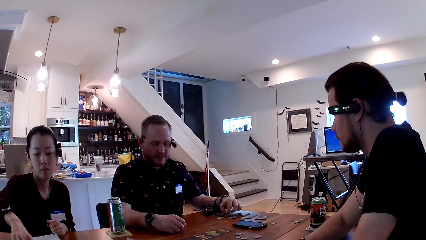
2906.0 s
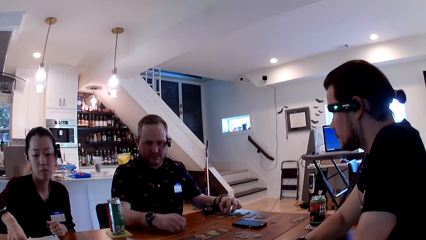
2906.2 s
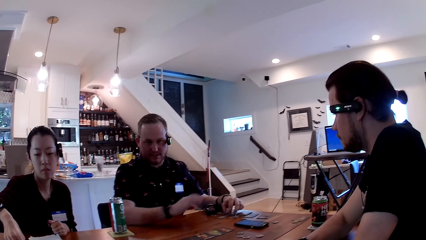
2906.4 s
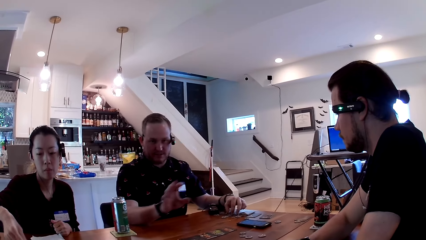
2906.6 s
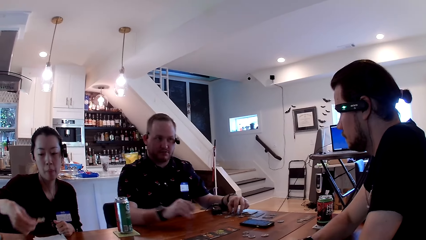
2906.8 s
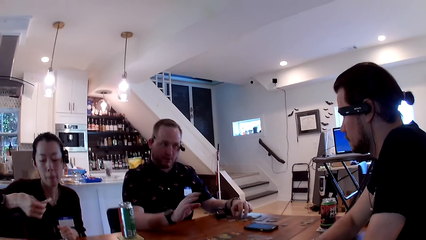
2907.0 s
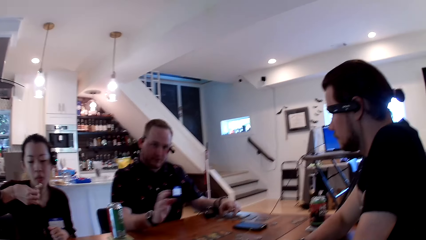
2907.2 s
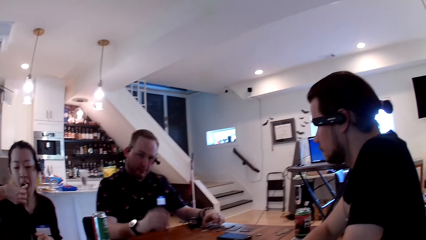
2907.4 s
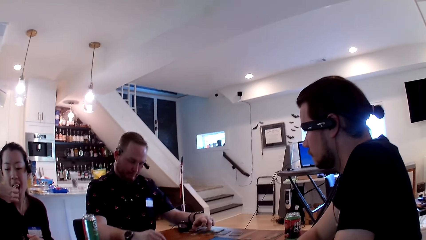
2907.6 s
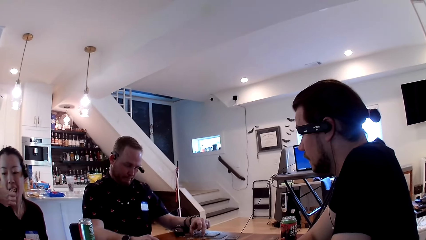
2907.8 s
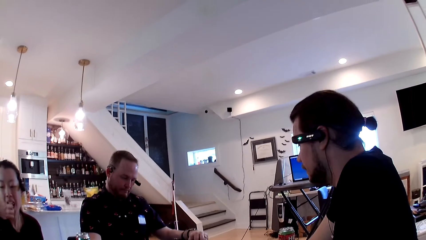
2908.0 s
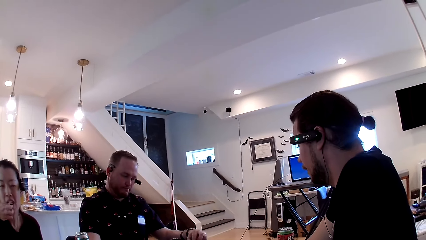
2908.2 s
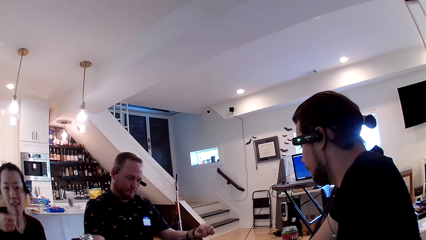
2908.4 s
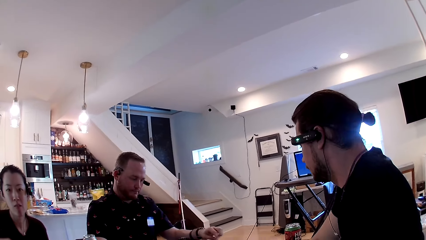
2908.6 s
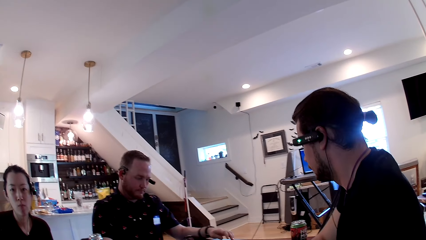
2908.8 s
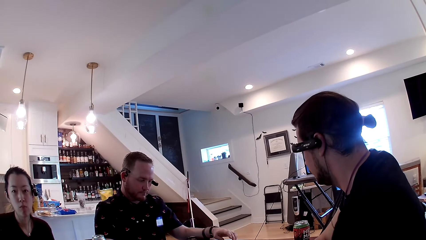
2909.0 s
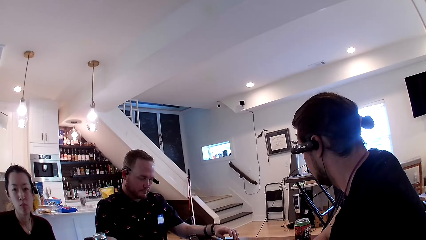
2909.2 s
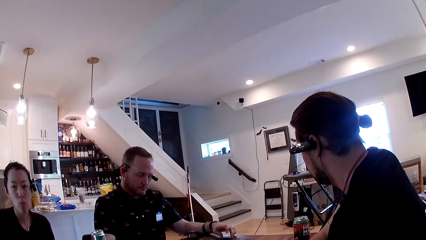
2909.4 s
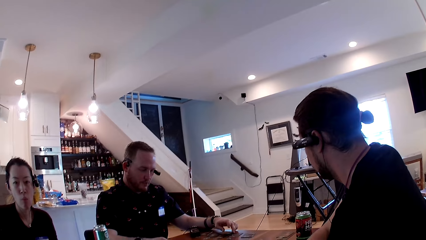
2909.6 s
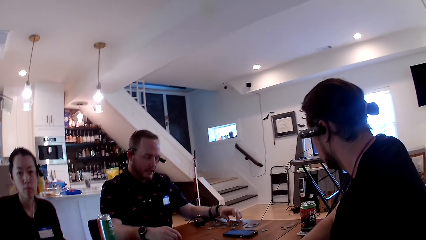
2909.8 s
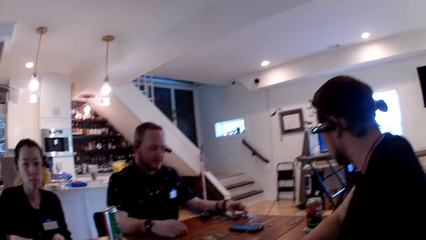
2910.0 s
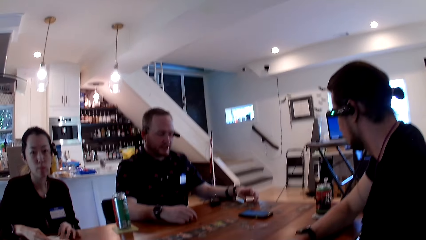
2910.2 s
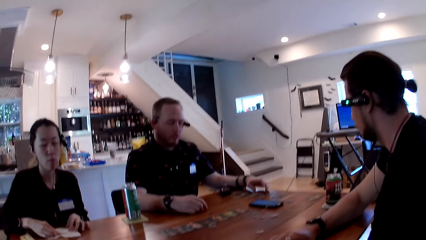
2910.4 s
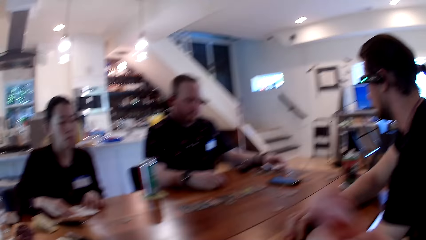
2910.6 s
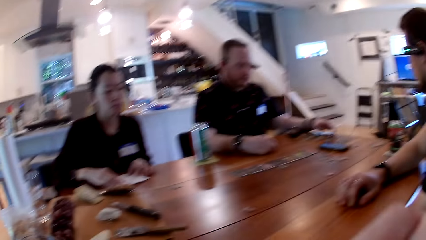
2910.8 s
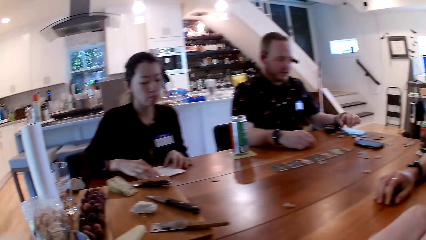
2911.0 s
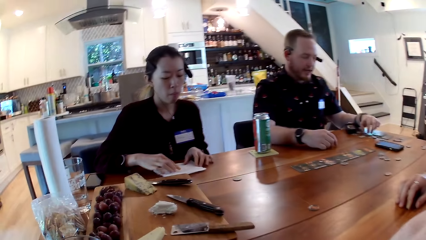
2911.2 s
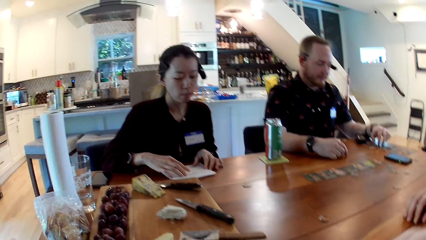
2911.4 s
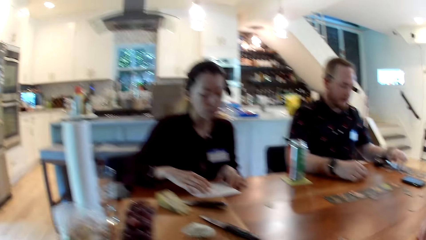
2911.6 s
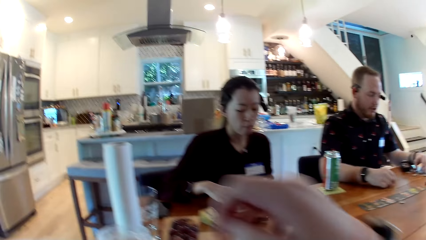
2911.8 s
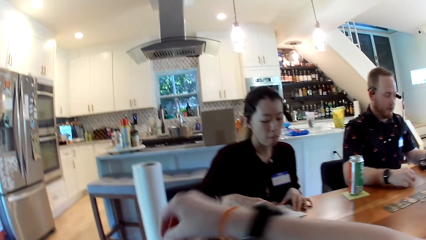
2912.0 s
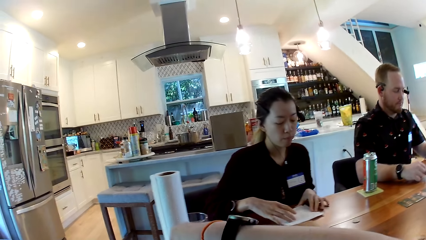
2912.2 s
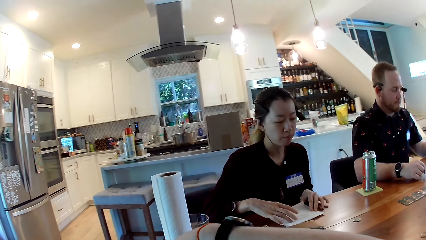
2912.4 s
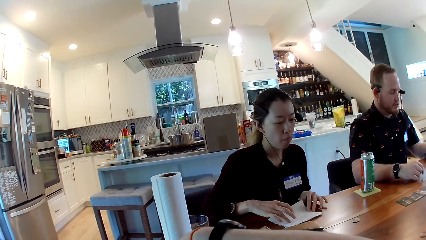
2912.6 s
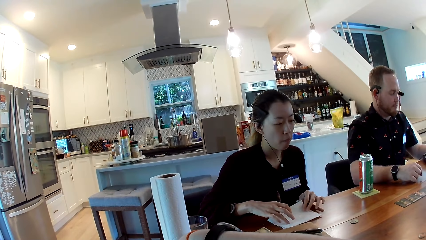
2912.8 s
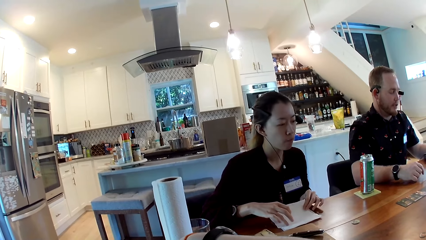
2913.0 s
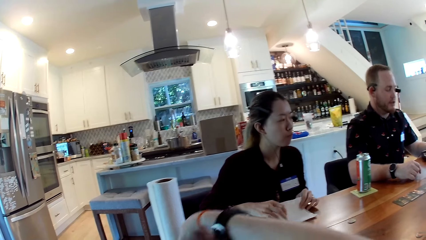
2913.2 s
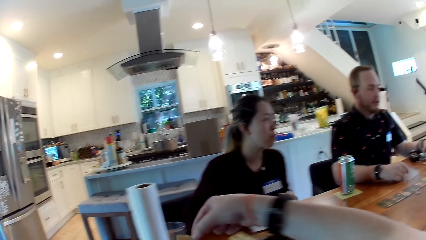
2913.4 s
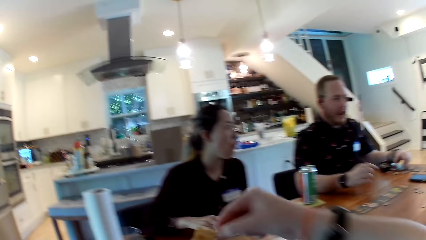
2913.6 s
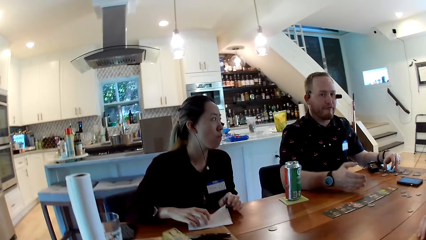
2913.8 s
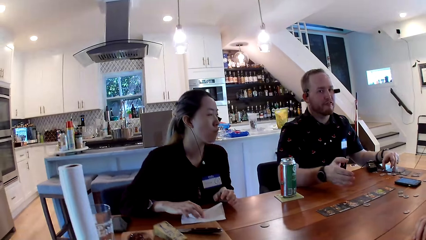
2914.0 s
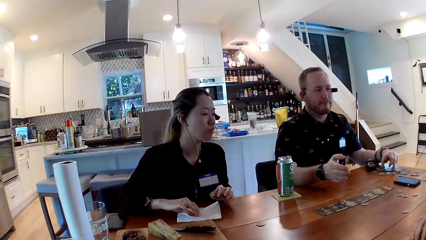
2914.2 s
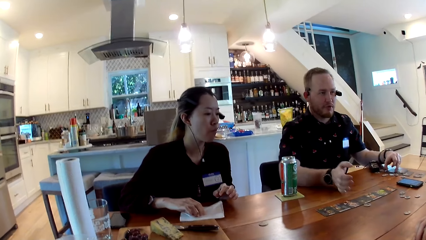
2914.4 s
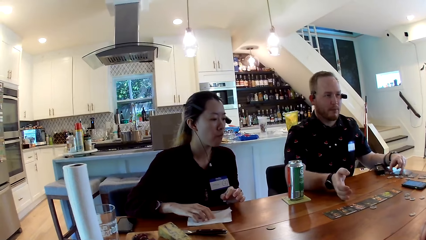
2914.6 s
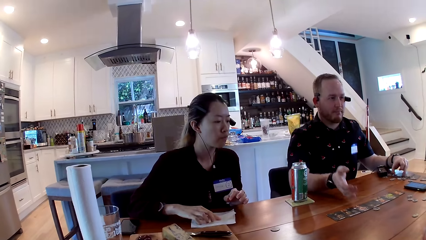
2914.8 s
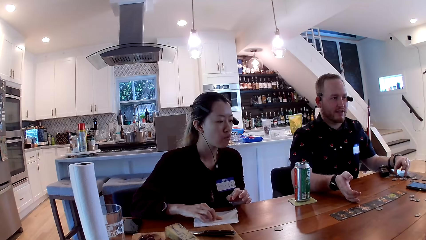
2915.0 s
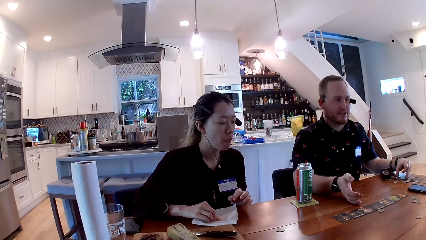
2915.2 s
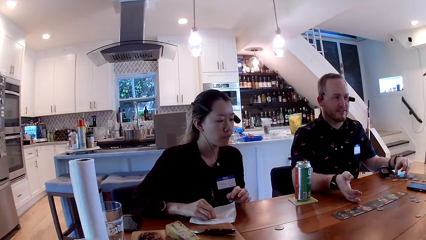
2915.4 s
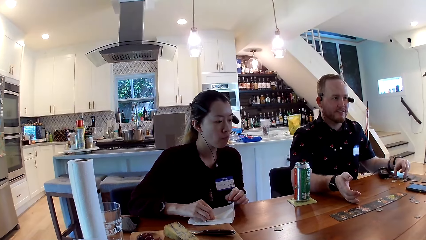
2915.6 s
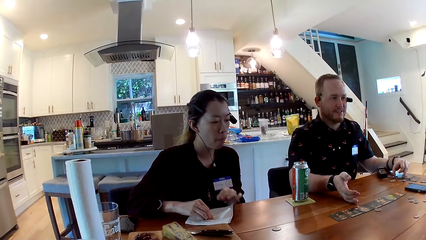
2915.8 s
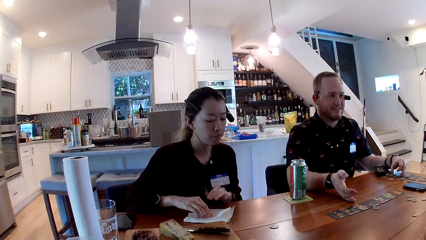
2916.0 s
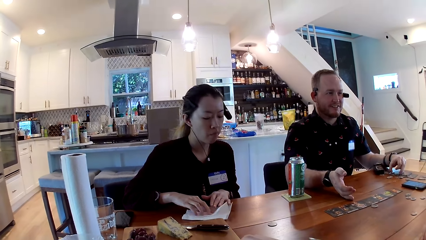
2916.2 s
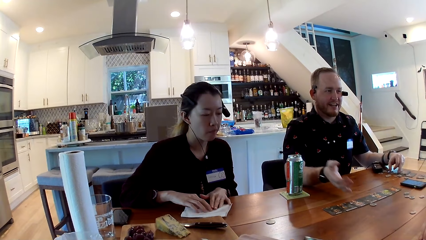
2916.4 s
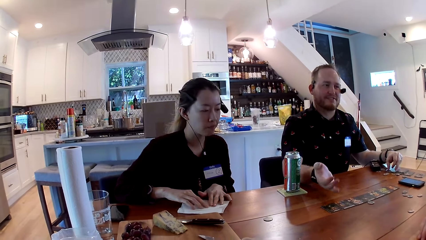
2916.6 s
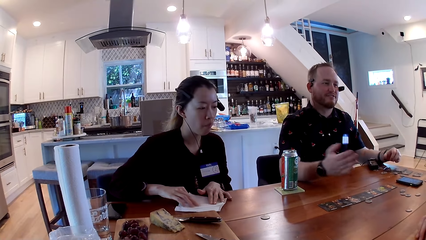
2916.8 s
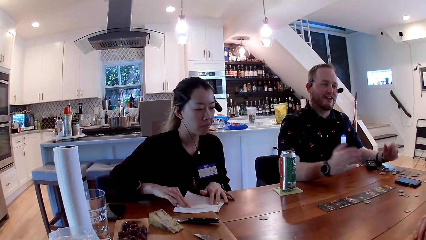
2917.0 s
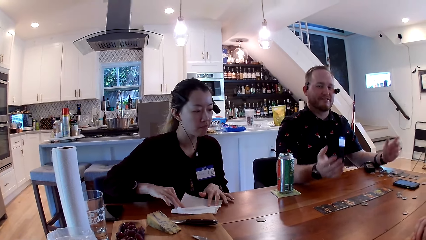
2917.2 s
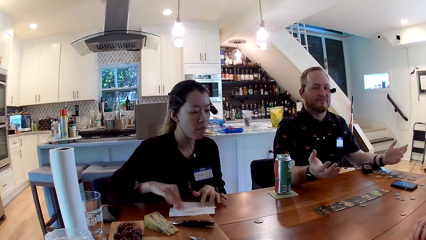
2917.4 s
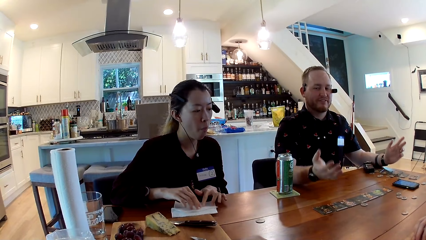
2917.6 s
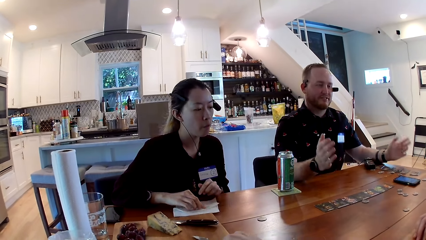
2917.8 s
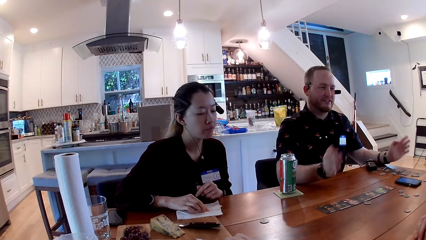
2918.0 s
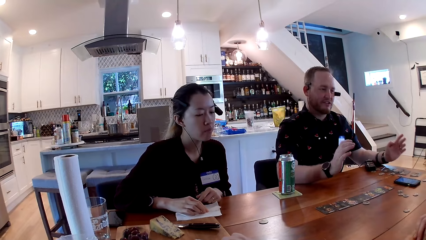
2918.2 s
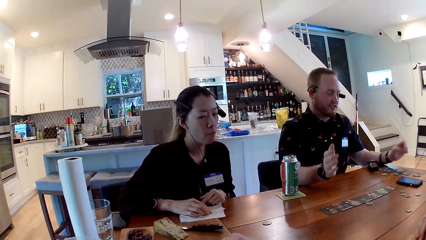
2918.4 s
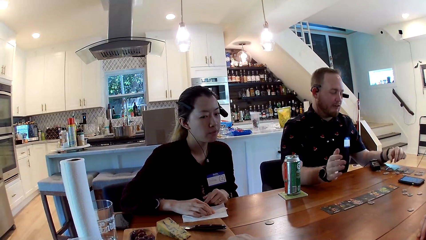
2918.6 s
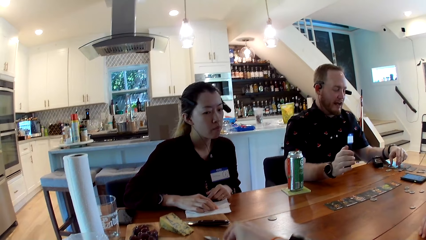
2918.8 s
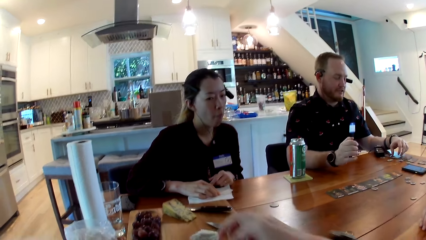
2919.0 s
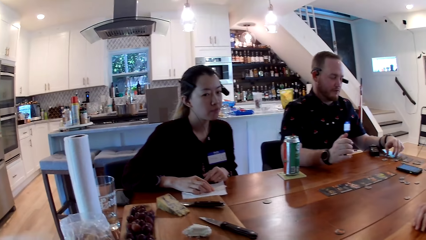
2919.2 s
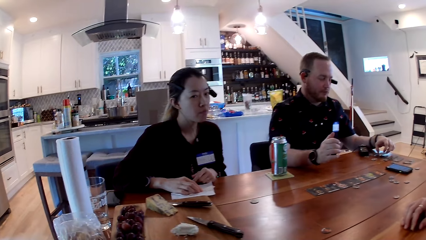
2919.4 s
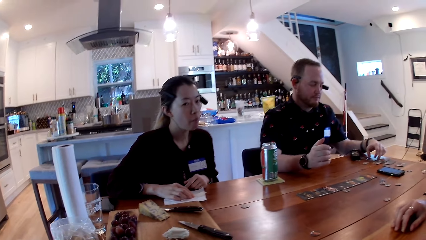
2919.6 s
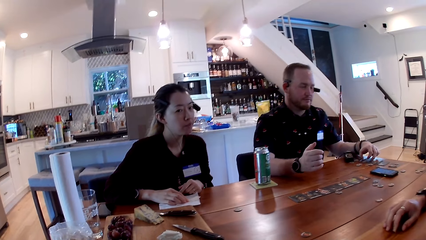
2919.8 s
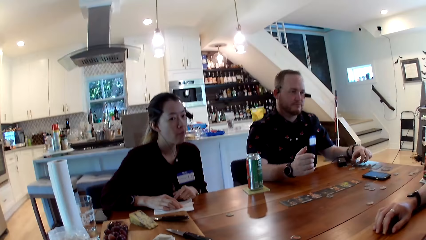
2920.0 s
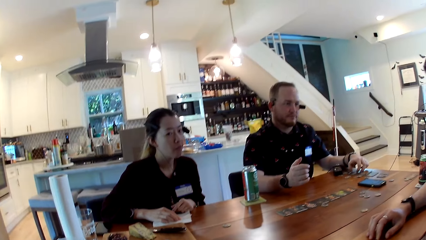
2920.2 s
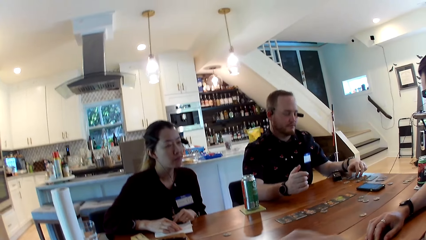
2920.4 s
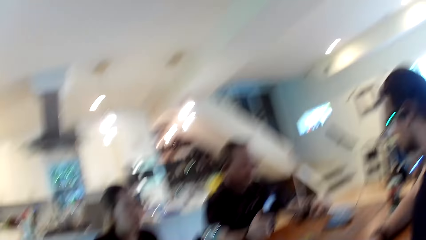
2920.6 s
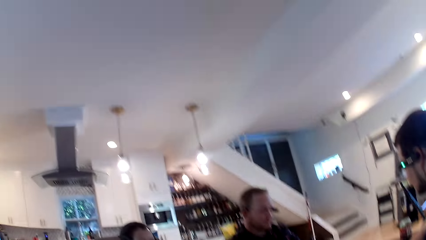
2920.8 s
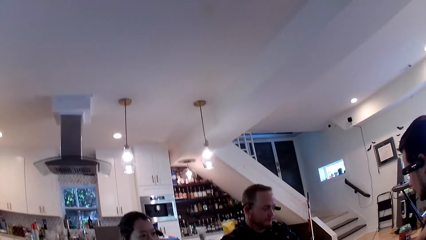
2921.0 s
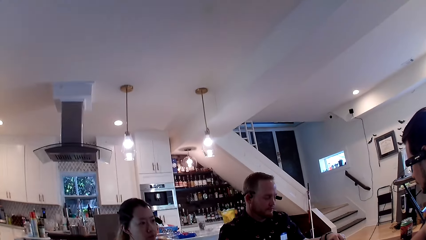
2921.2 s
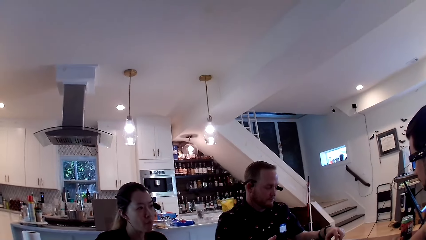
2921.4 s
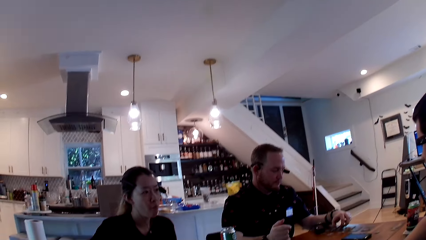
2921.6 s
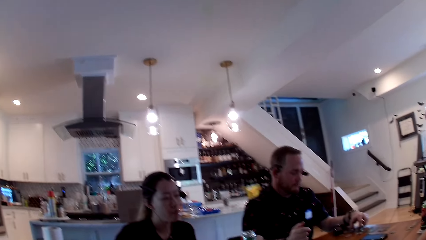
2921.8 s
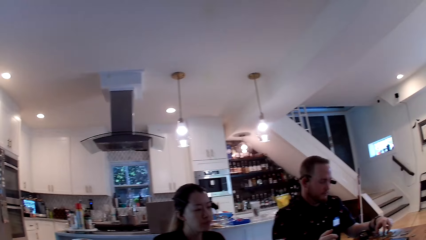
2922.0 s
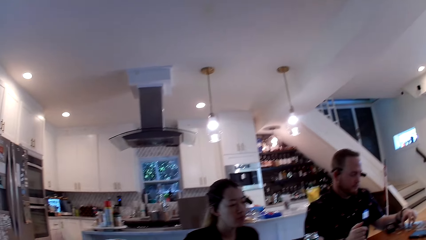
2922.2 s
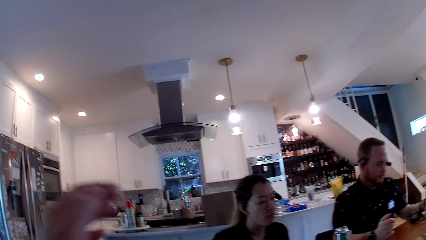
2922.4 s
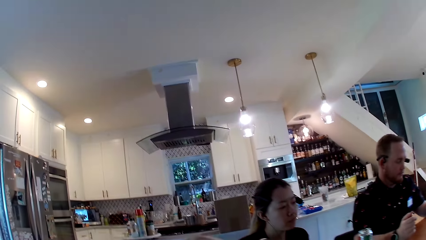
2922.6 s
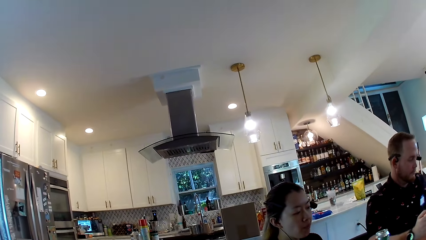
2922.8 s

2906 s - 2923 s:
A woman puts a chip or cookie in her mouth with her right hand. The woman fiddles a serviette with her hands. The camera wearer picks cookies from a packet. She carries a chip in her right hand. A man converses with another man. The woman folds a piece of paper. The camera wearer looks at a staircase.
